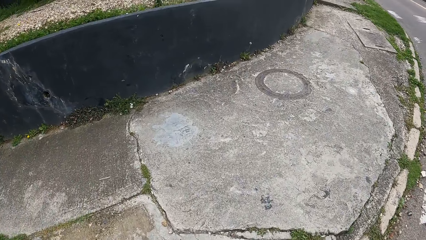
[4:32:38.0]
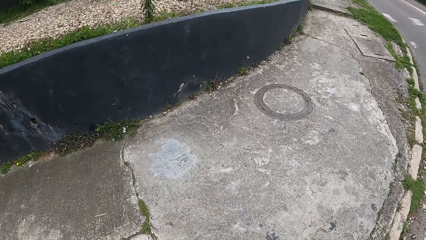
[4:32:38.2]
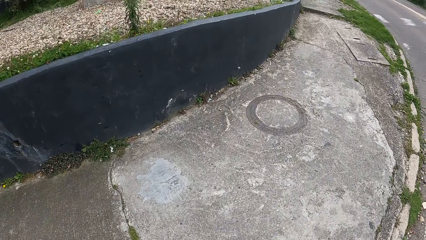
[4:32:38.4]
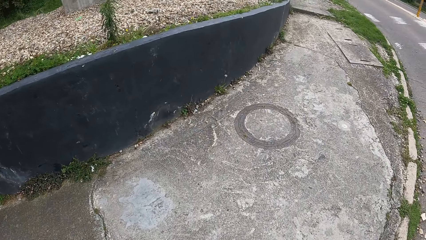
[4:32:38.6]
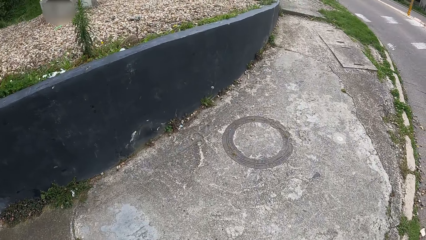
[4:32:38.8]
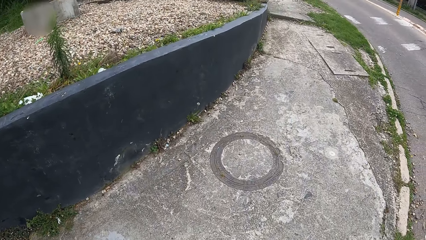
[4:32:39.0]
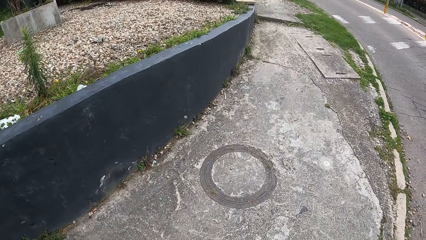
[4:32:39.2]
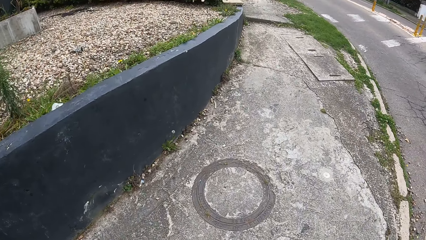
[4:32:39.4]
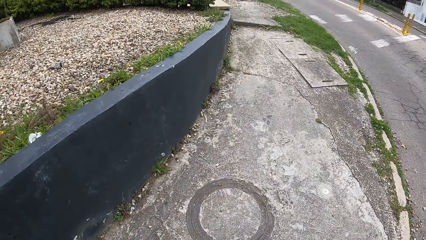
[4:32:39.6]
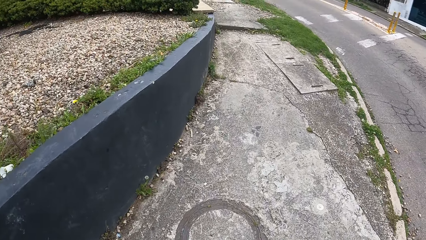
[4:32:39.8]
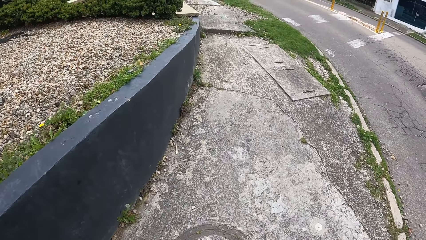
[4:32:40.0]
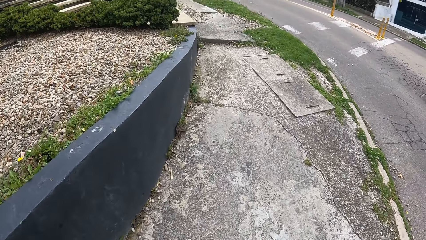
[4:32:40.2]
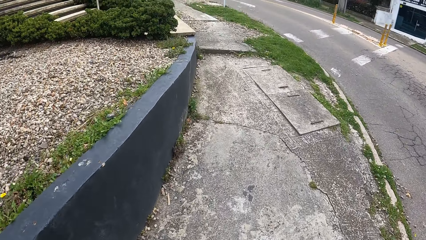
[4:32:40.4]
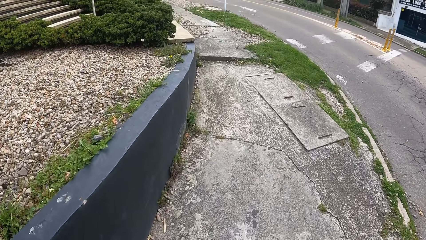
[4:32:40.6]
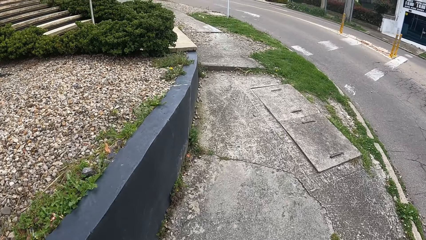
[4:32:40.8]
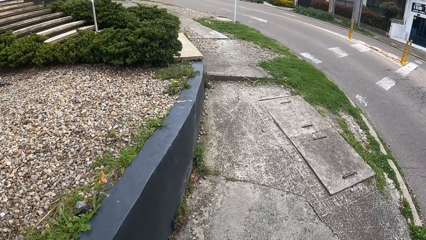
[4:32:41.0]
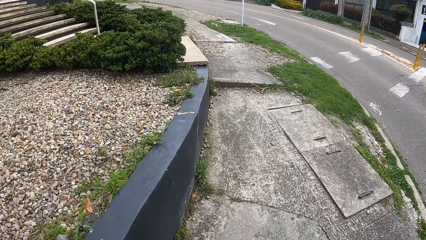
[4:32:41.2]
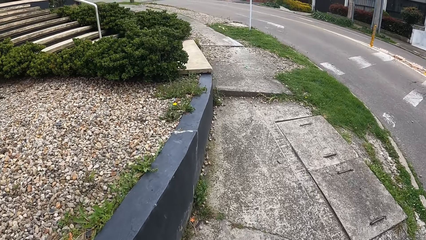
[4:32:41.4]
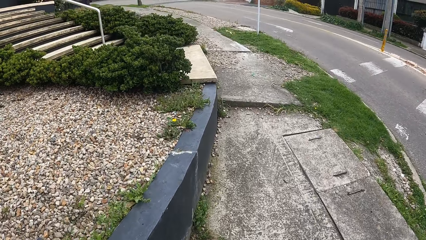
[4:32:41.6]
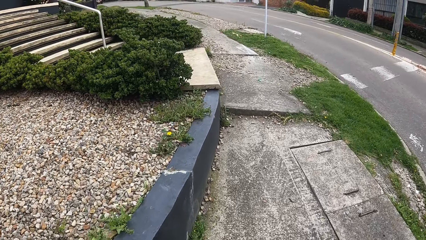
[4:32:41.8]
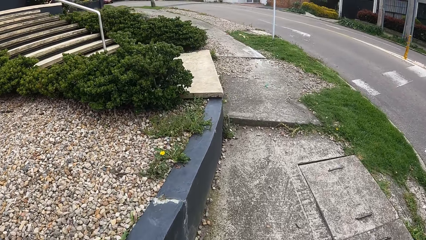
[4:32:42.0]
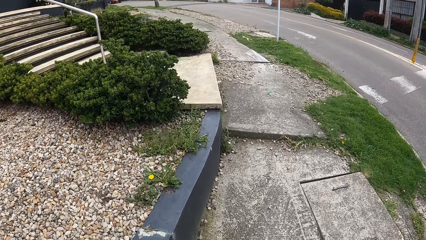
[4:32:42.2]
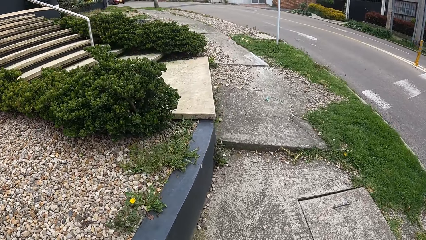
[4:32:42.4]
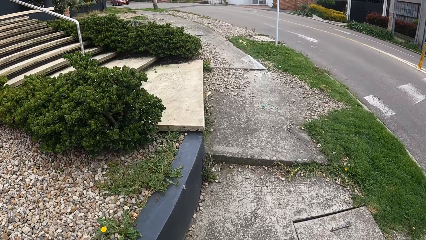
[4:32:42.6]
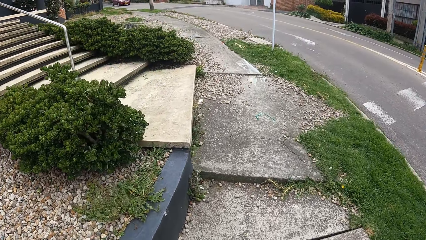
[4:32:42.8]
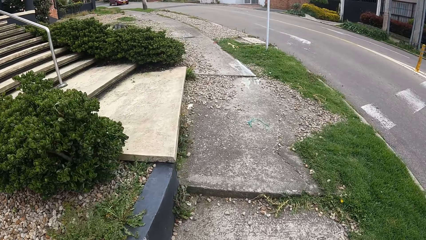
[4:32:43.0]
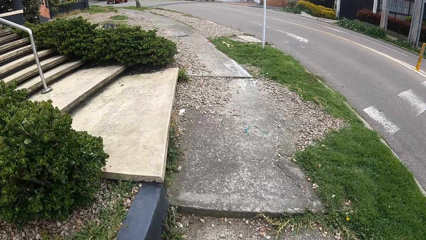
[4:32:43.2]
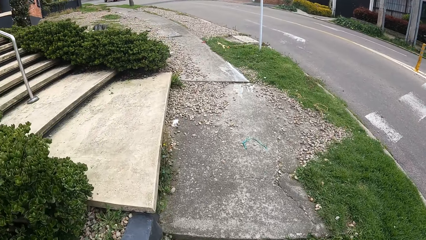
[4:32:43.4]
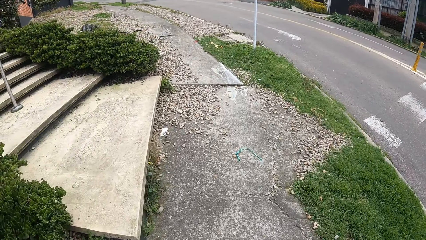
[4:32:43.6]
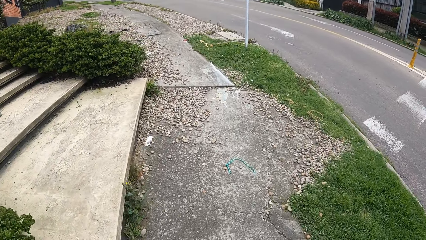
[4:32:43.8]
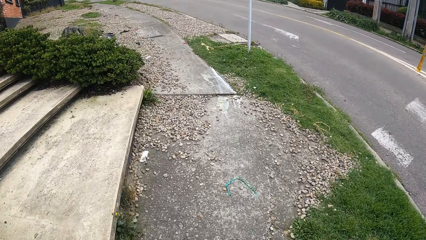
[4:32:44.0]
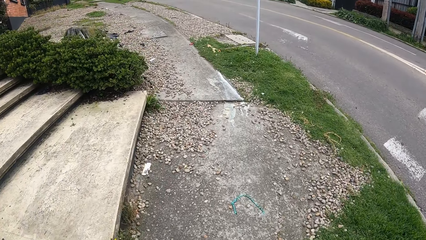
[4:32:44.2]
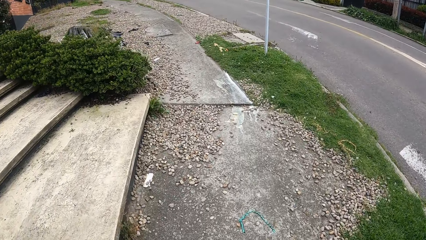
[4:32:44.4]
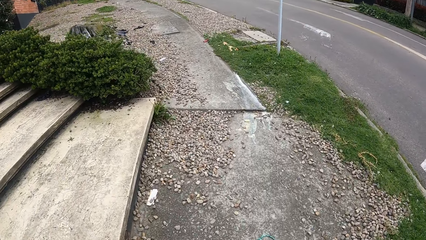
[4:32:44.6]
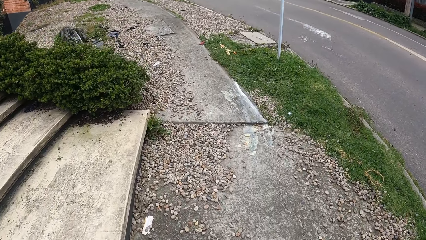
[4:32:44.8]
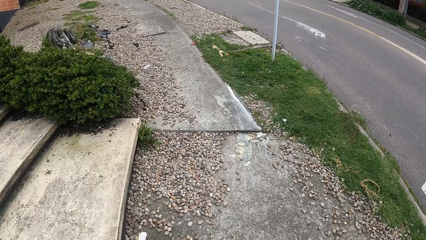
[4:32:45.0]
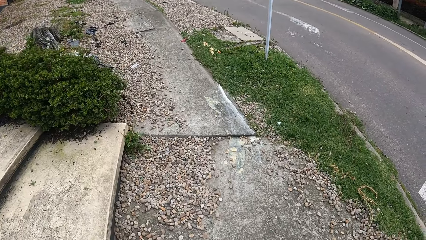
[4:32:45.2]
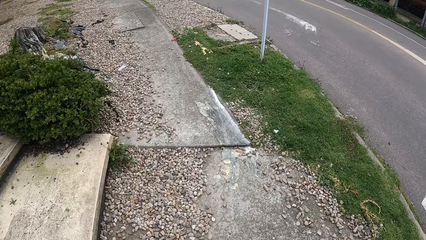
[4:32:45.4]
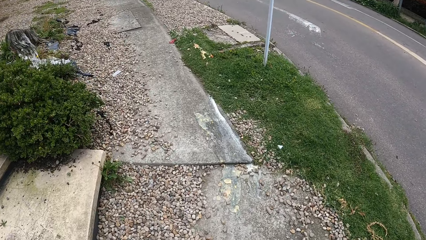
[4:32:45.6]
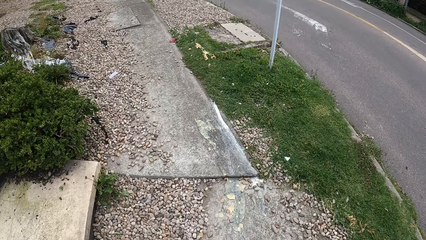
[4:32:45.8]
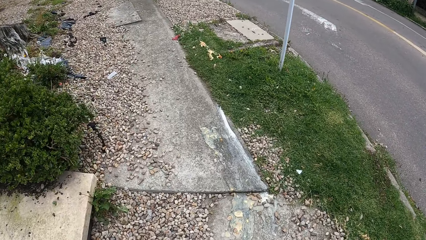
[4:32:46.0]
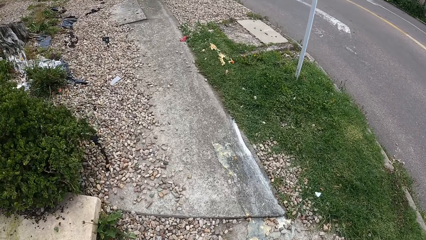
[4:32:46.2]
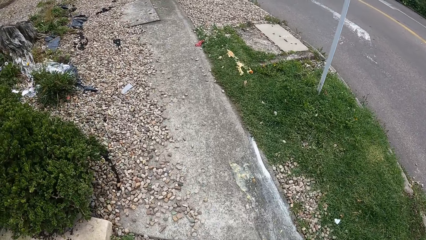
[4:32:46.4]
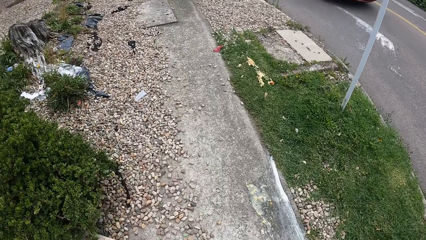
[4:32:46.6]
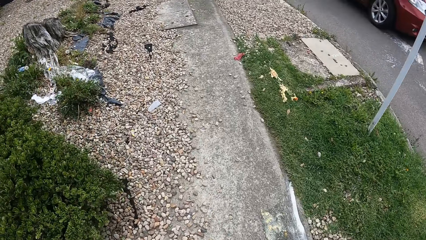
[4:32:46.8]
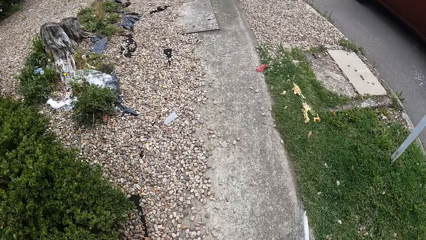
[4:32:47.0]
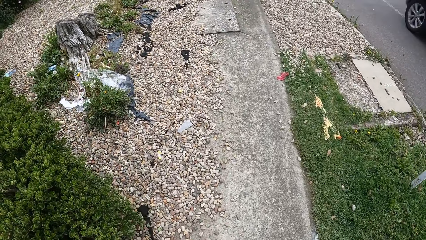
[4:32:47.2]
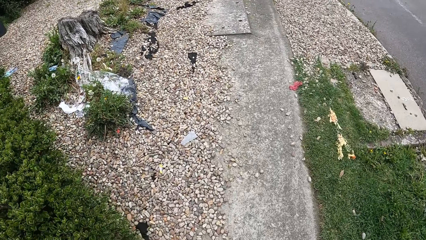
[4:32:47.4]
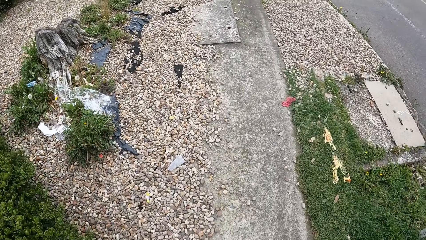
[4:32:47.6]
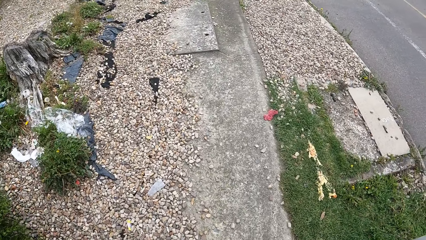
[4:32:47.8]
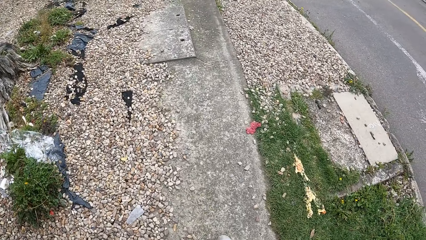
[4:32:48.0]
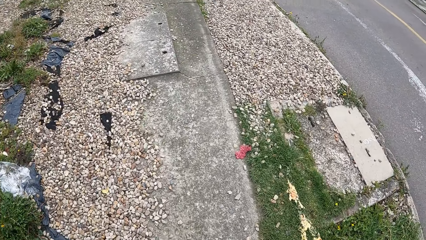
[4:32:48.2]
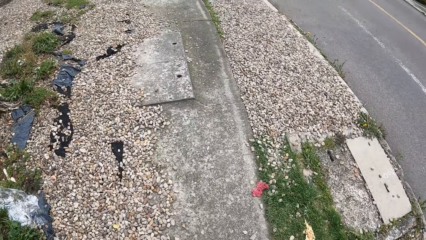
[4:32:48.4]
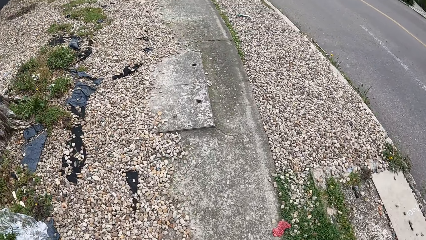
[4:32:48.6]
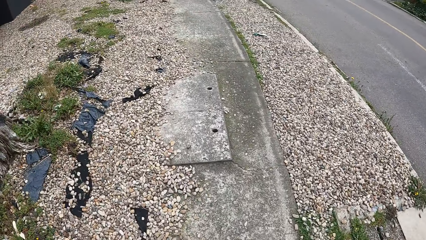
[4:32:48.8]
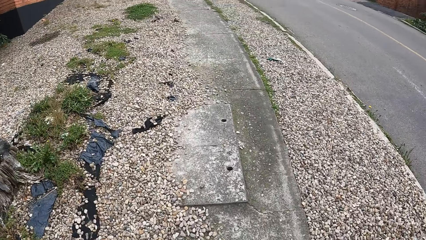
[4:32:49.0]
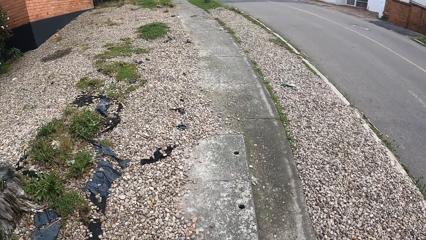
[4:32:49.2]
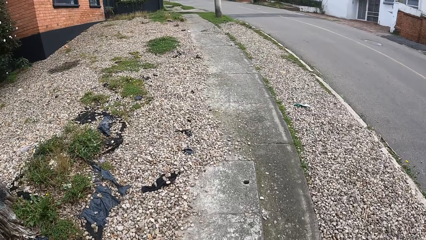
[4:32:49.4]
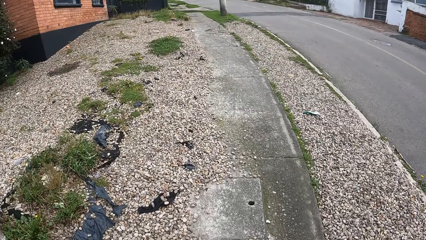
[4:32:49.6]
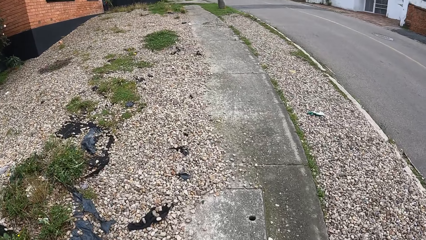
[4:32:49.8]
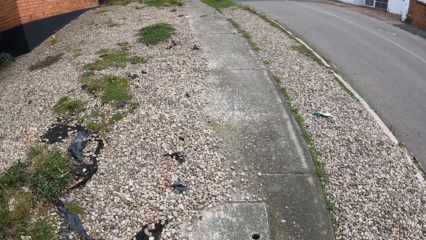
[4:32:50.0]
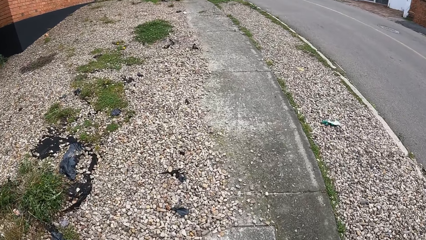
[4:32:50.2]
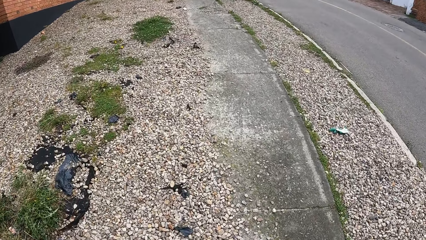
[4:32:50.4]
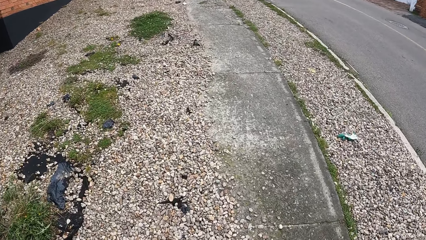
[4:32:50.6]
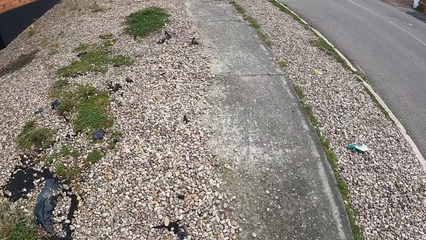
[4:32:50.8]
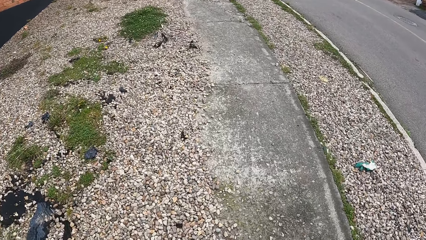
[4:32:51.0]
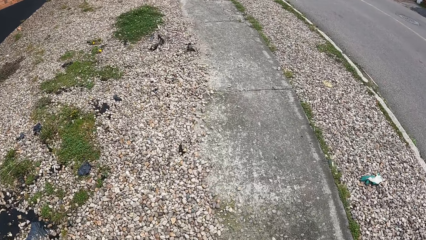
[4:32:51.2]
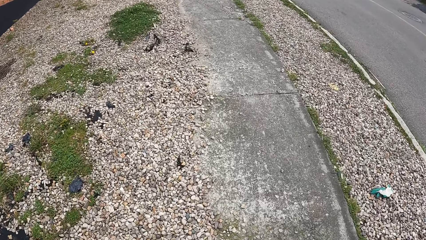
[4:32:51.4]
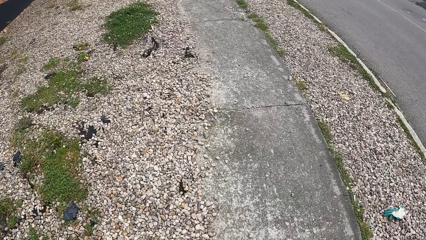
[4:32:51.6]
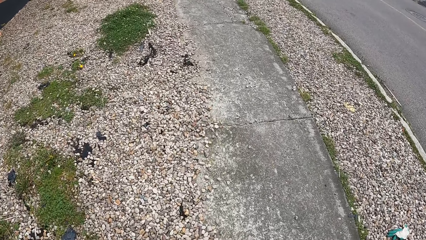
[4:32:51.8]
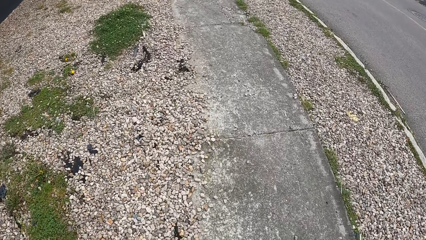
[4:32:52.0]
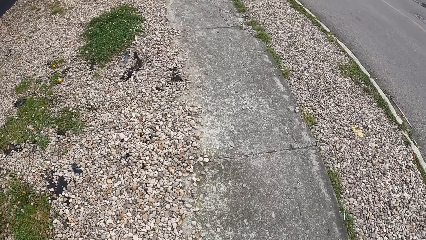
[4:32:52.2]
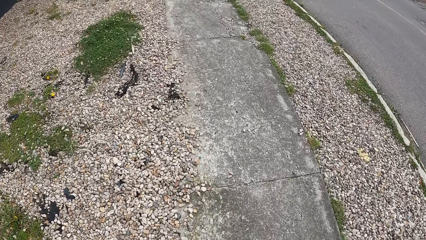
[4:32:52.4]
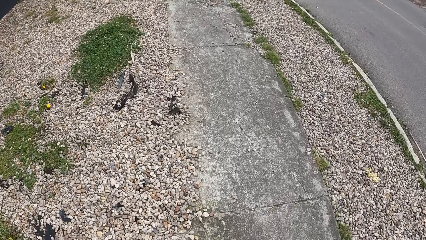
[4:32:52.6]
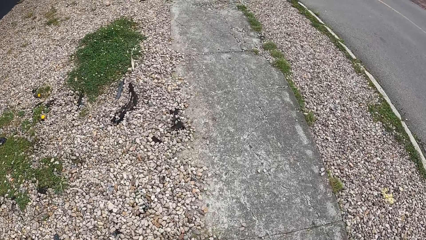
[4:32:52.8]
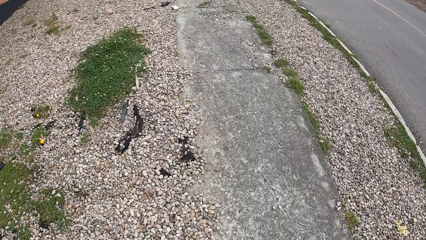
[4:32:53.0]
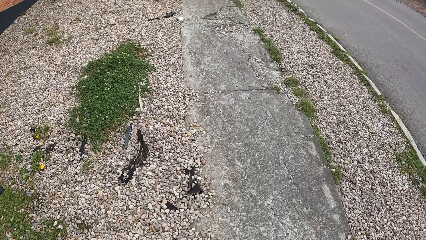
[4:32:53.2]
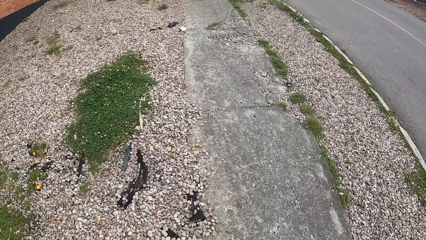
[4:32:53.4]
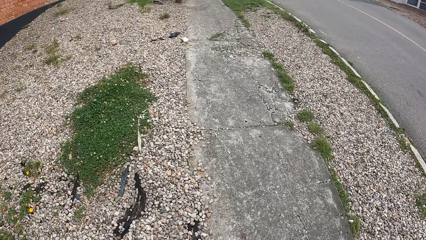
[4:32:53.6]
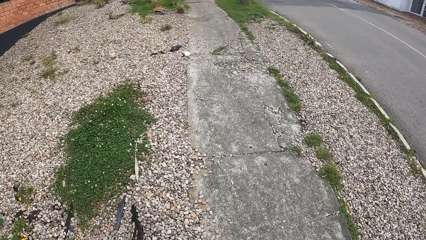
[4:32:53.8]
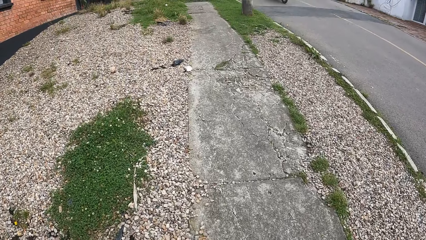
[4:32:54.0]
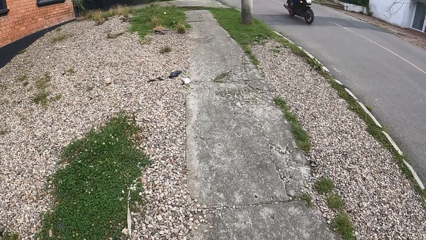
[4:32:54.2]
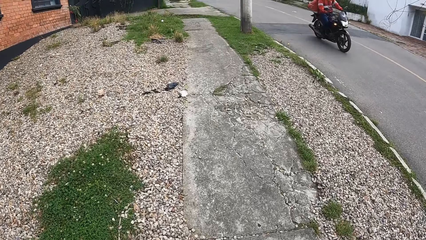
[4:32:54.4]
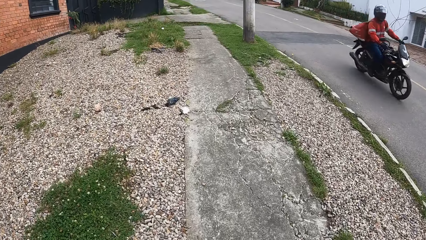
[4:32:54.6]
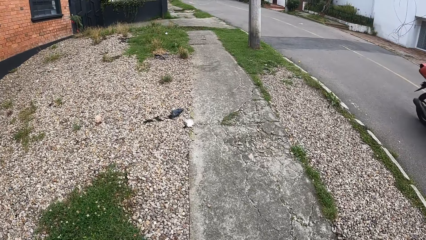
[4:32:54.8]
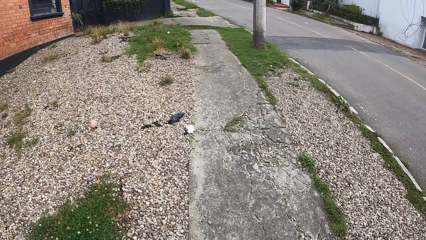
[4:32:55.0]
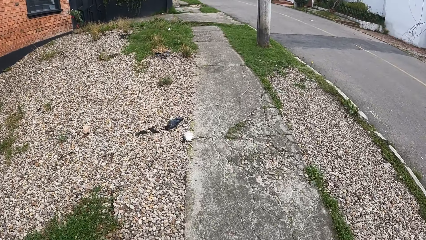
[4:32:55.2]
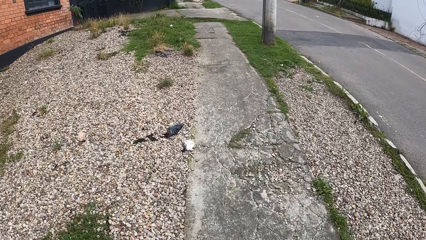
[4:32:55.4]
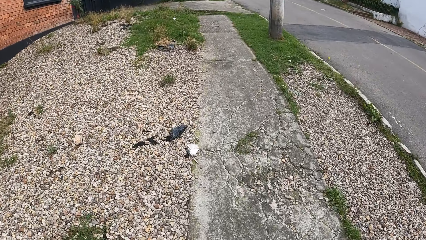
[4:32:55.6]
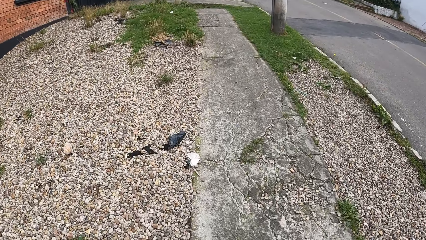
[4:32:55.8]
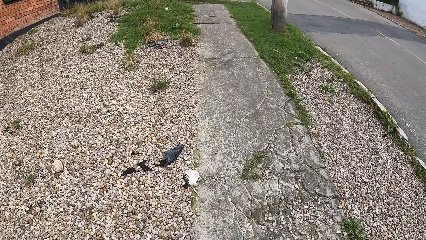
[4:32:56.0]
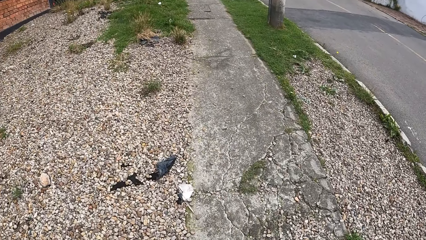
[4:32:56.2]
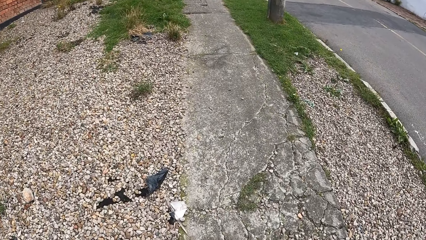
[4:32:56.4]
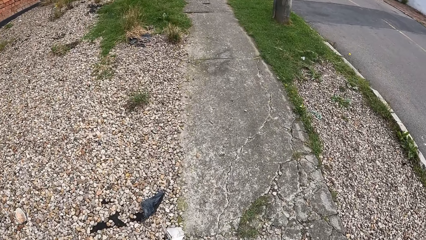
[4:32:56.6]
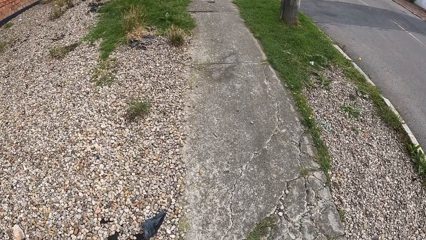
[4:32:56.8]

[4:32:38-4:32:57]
The camera wearer steps on the sidewalk. They walk on the sidewalk. A red car drives past the camera wearer. A motorcycle rides past the camera wearer.
